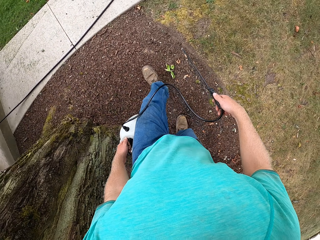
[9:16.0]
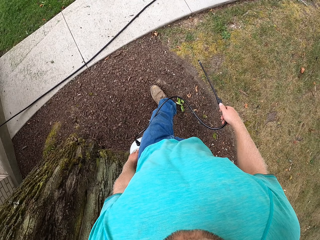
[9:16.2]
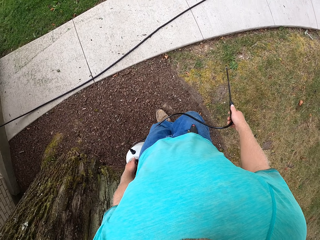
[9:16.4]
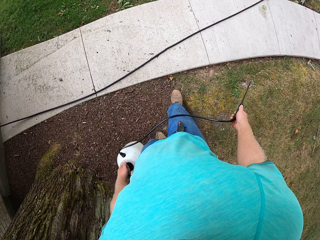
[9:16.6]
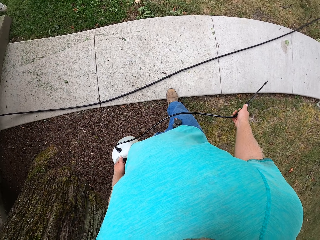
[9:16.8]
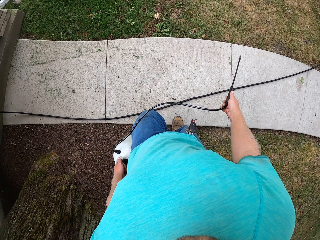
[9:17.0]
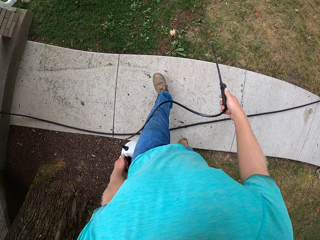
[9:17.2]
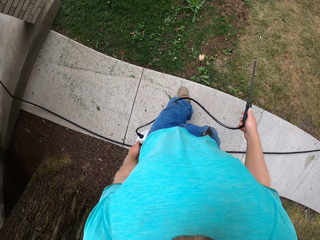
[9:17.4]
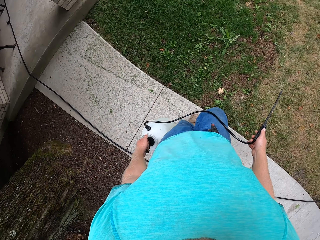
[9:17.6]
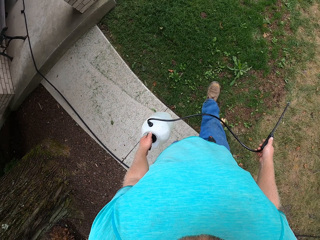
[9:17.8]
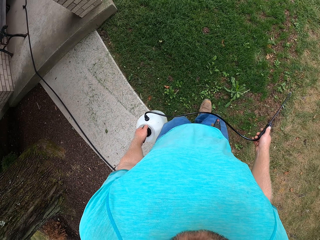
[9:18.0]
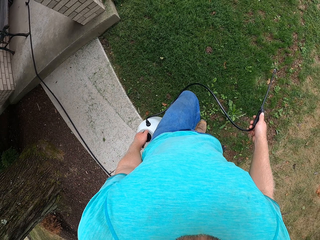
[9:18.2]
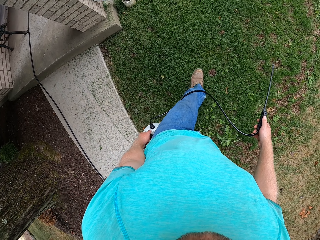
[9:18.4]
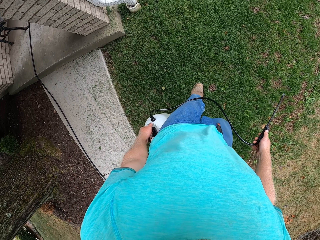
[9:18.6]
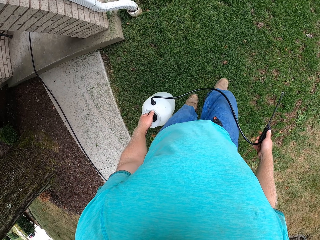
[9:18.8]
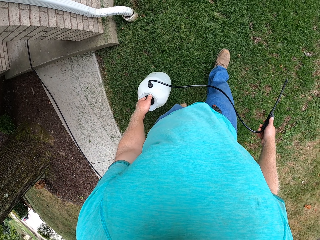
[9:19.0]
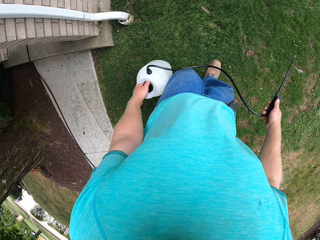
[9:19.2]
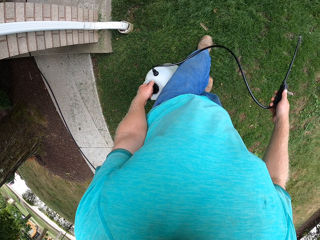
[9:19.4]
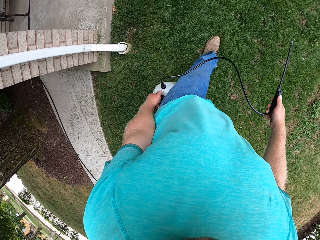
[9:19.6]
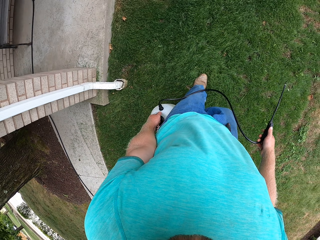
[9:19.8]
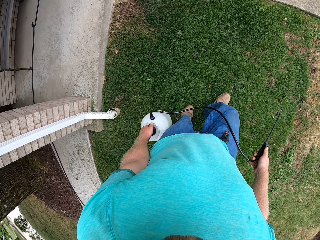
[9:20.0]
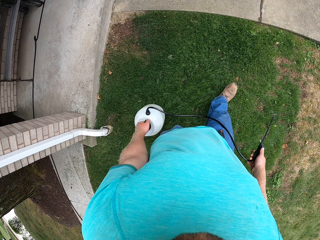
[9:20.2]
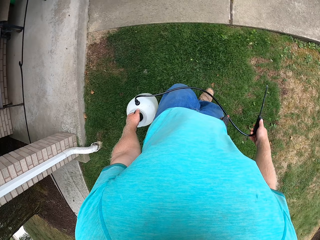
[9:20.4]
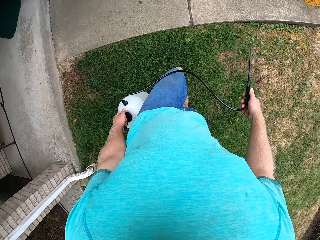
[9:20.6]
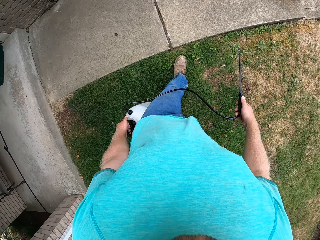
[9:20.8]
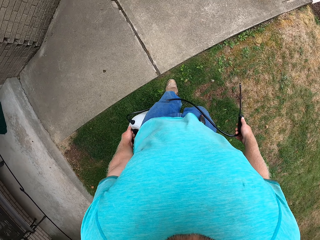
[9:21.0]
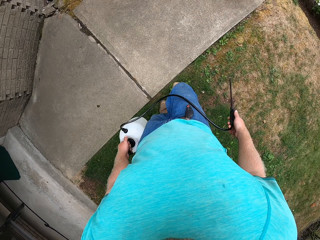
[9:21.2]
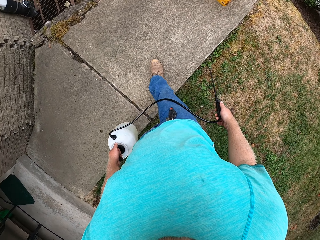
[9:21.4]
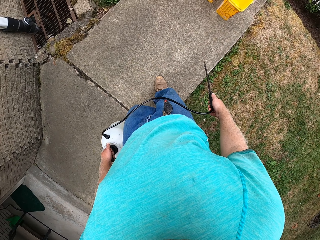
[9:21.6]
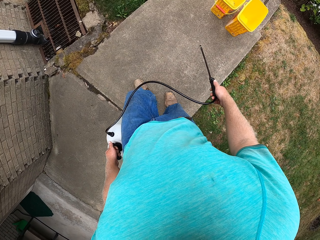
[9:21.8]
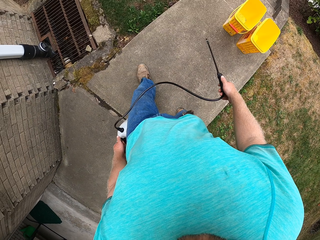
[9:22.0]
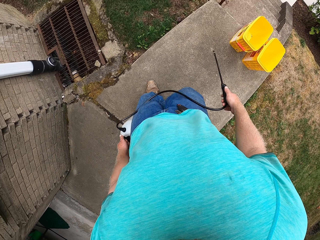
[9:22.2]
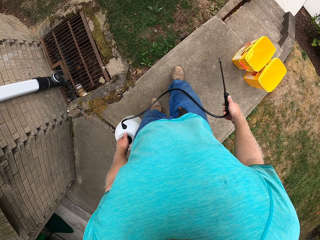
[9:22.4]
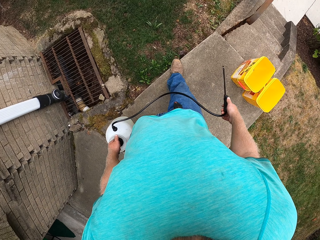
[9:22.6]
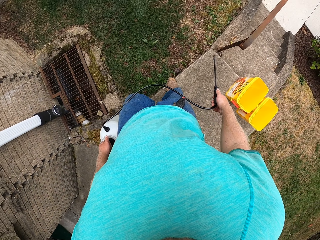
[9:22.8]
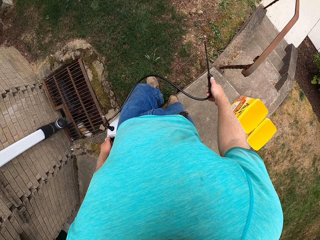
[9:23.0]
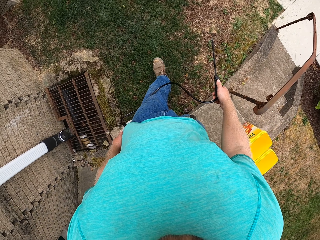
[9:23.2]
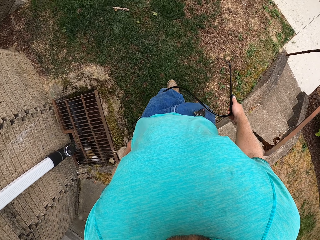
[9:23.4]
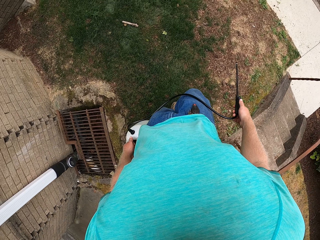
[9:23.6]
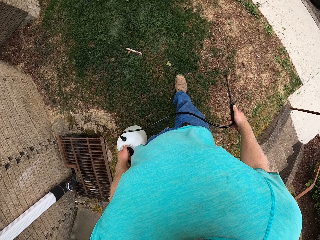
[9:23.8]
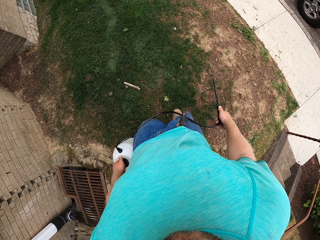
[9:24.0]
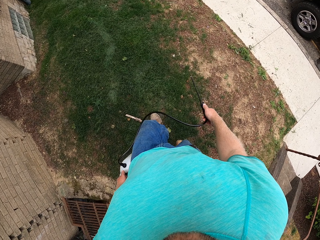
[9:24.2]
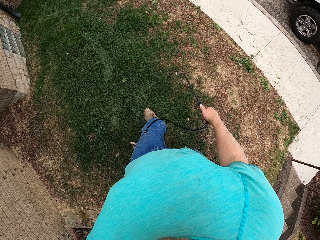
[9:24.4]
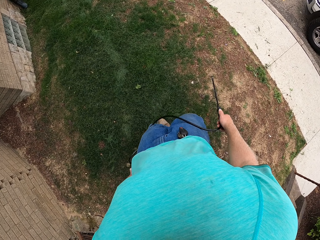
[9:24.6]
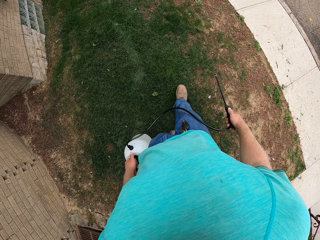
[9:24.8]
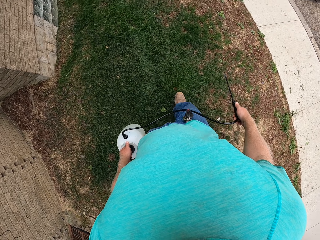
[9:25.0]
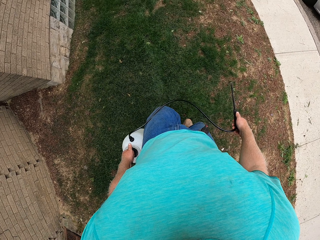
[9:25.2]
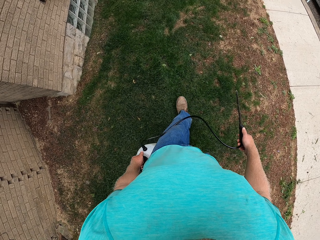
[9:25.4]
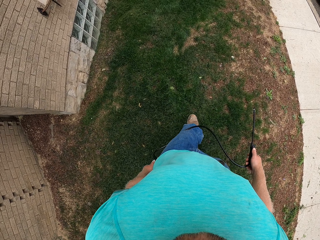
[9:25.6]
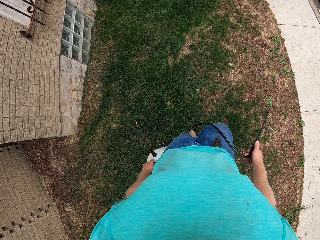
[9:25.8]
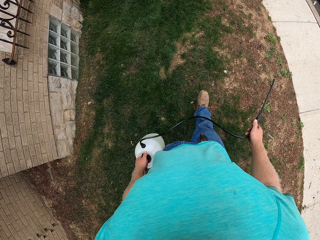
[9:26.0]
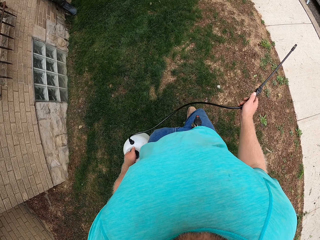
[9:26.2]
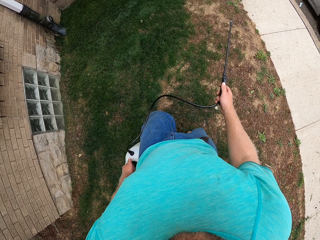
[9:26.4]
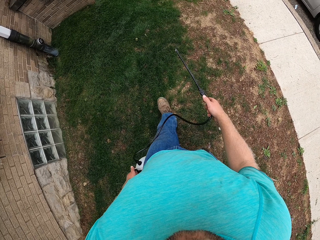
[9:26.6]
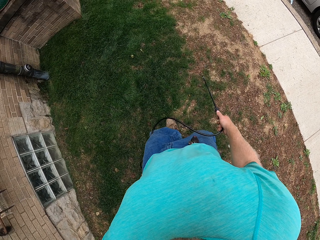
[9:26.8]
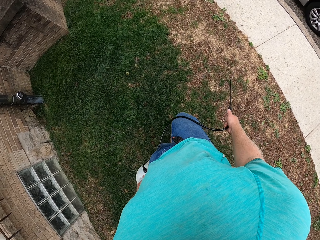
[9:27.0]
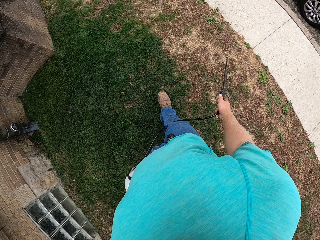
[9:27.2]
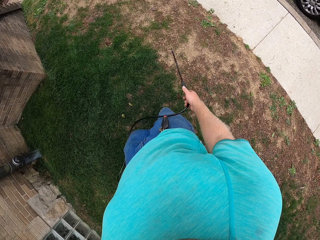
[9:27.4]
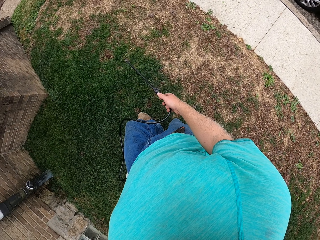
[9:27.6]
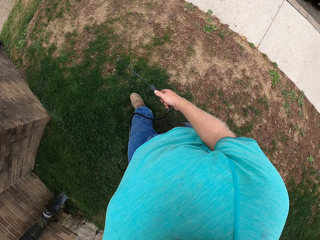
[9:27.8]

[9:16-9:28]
The camera wearer walks past a footpath. They walk past the footpath again. They spray herbicides on the grasses with a sprayer in both hands.

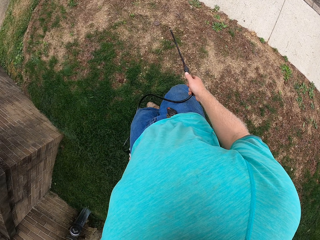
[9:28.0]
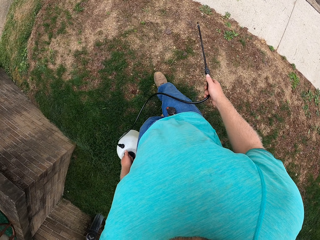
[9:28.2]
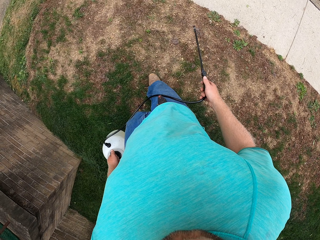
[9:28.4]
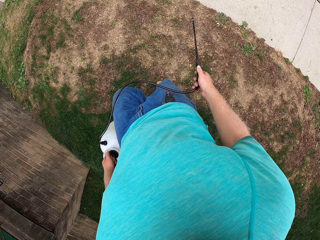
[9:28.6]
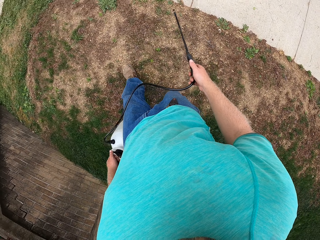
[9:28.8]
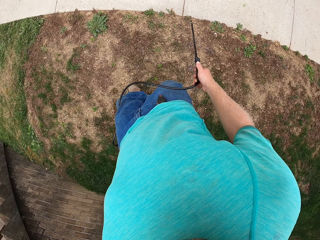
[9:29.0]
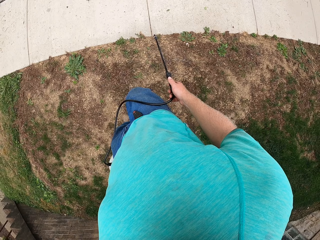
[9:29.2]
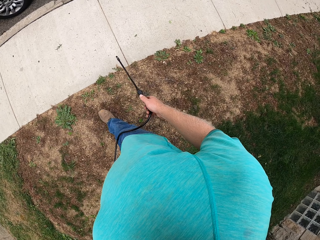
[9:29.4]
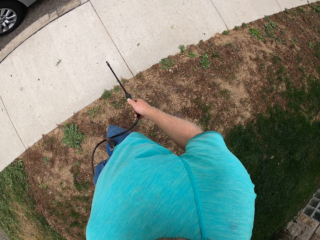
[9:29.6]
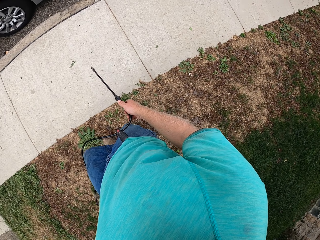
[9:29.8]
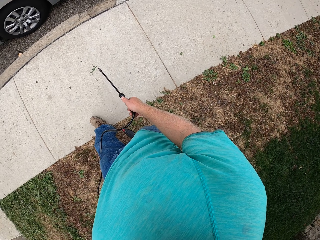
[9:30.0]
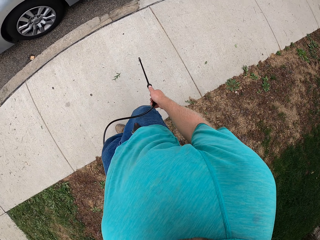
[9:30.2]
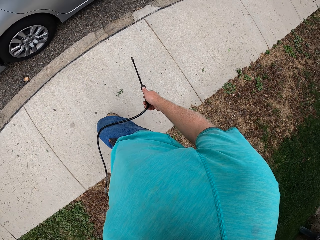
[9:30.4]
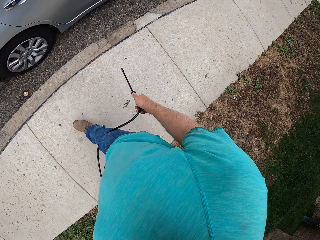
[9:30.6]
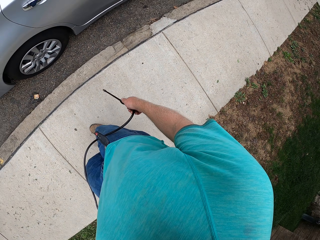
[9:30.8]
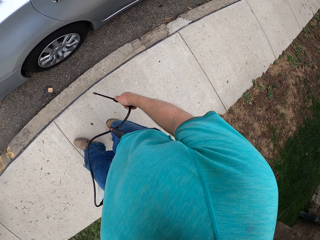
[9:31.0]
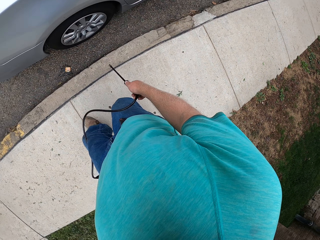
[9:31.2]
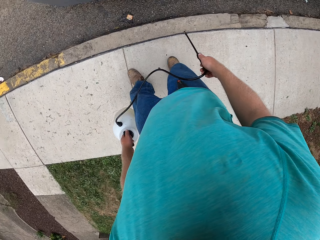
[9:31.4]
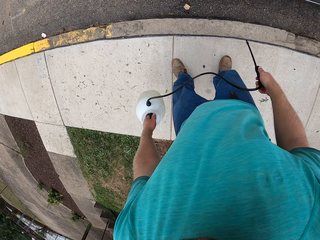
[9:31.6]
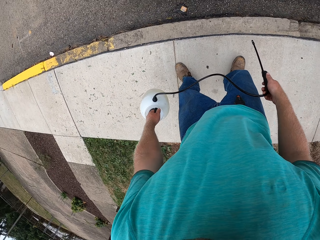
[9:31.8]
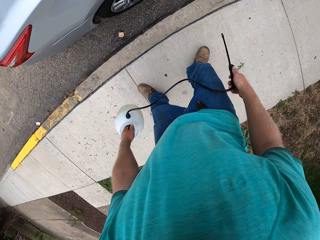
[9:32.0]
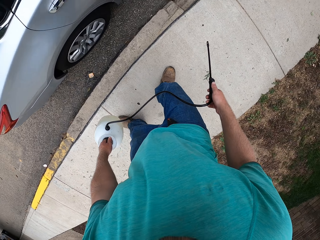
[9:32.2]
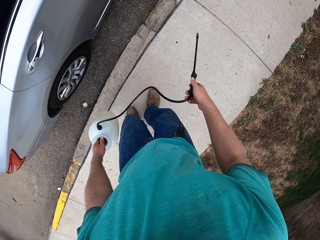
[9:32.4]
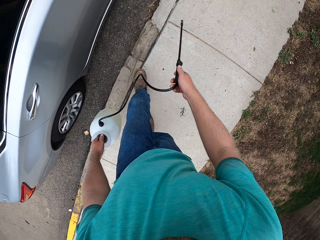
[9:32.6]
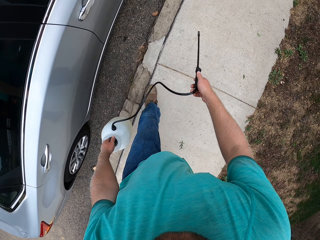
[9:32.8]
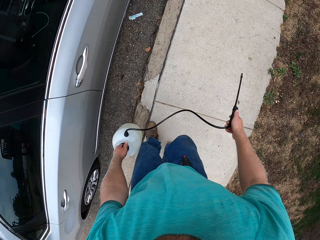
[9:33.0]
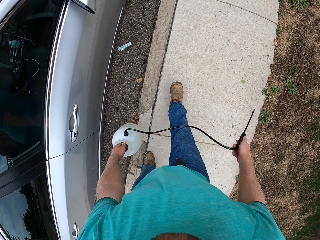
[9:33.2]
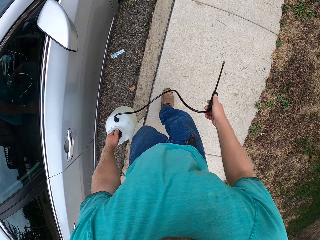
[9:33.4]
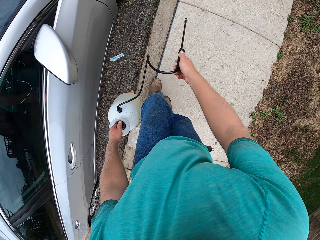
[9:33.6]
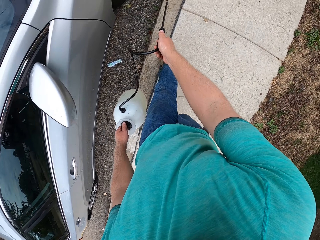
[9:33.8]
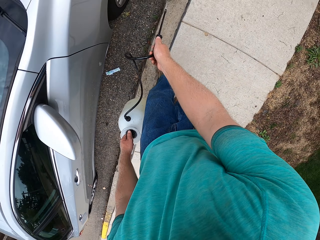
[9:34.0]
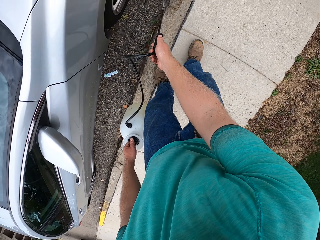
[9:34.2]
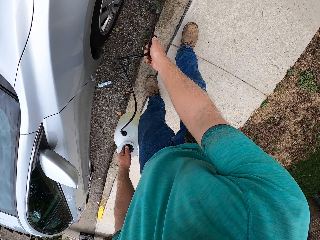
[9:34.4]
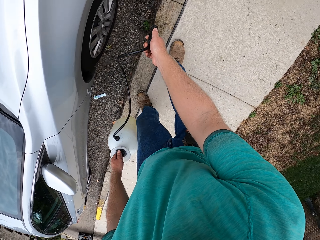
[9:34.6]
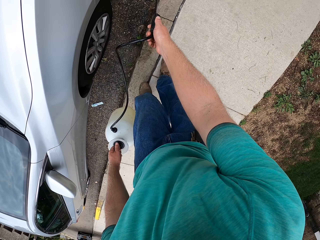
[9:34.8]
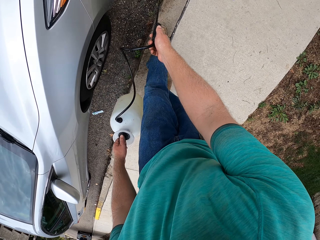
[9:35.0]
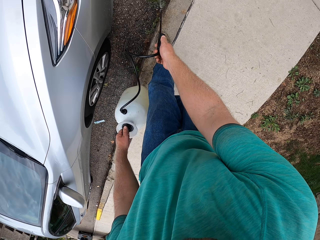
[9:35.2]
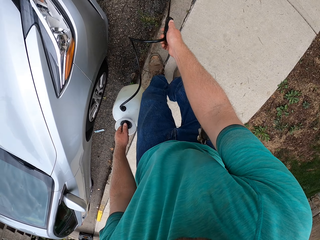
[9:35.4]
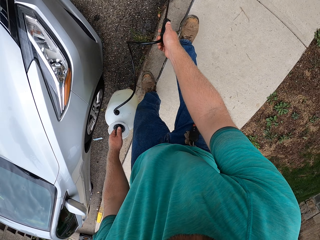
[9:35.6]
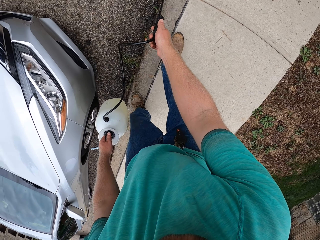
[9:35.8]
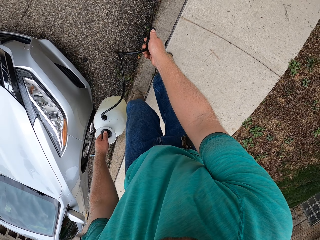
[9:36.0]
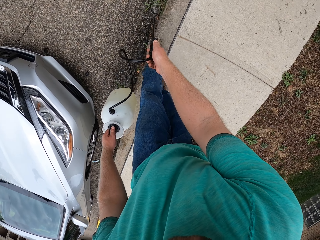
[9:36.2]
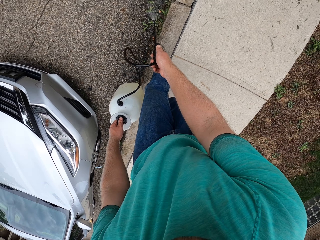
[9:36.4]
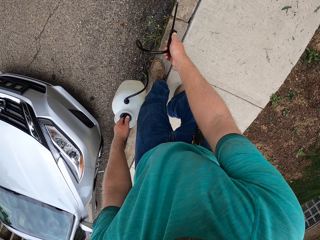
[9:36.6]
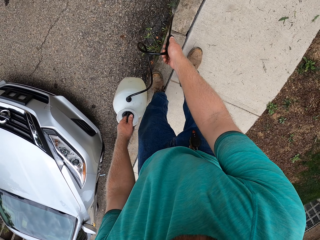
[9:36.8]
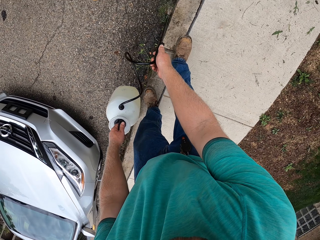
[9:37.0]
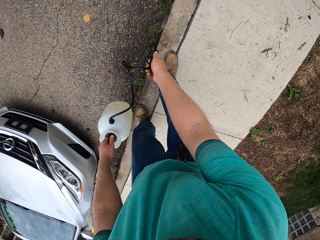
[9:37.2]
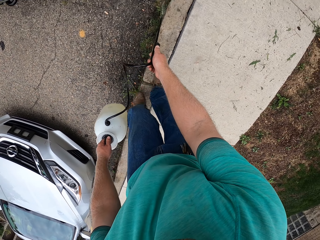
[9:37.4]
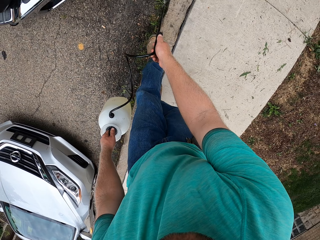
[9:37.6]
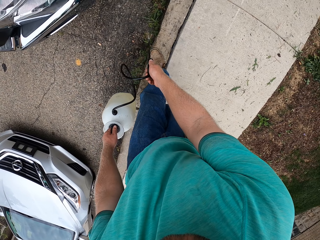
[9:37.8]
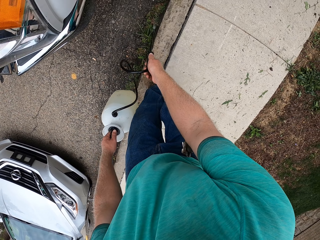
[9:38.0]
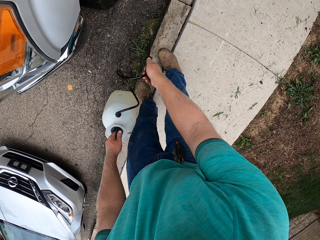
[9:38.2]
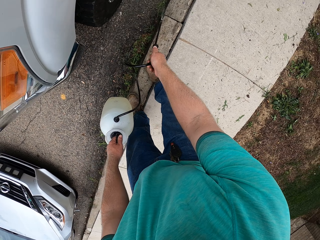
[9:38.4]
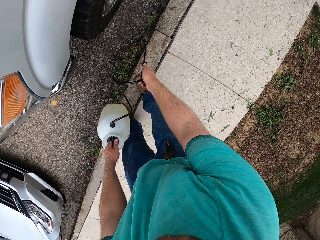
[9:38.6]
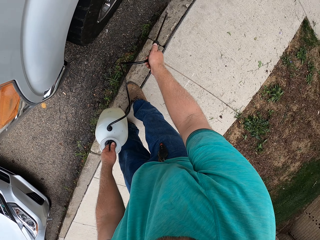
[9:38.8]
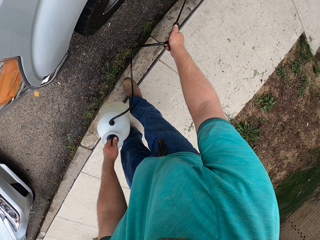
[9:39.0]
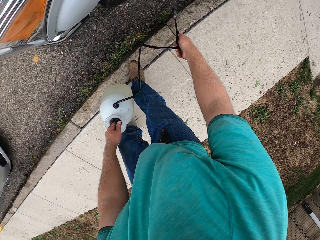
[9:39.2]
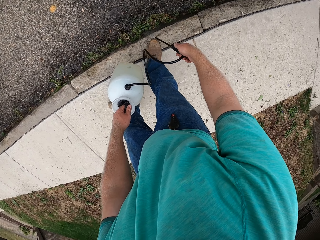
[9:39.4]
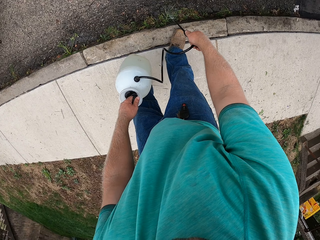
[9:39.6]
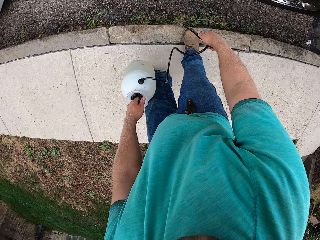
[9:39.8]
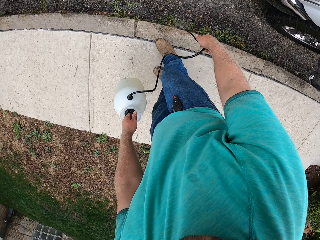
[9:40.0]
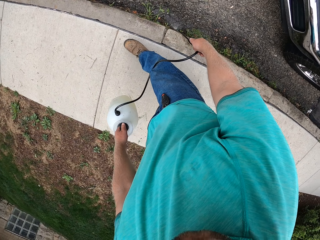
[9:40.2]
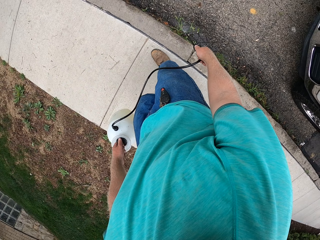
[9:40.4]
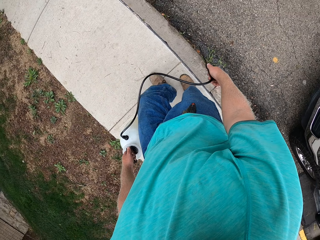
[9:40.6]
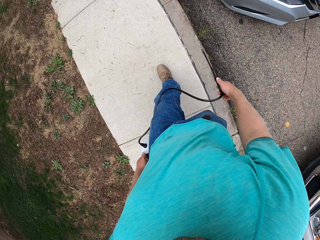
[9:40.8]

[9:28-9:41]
The camera wearer sprays grasses on a footpath with the sprayer in both hands. They turn.
